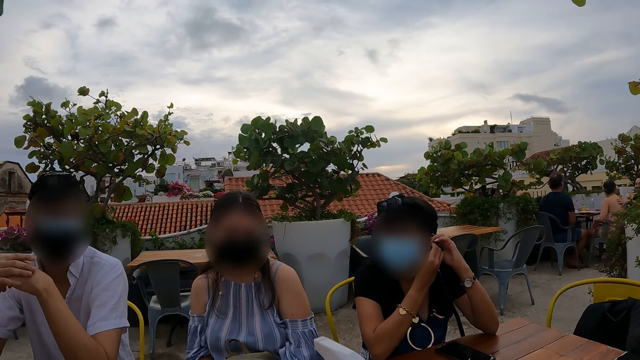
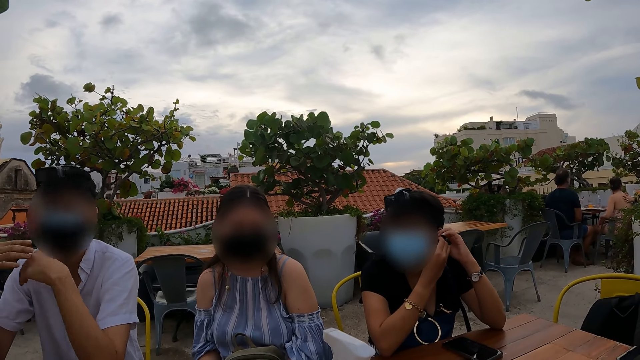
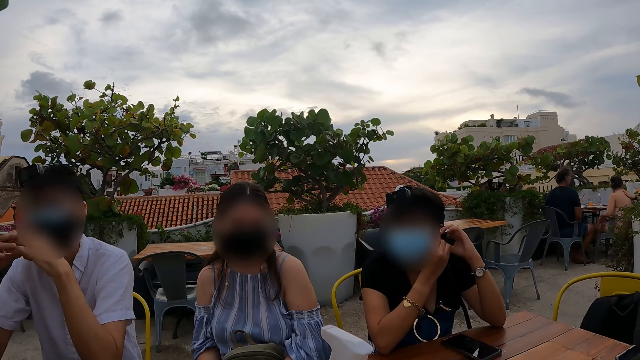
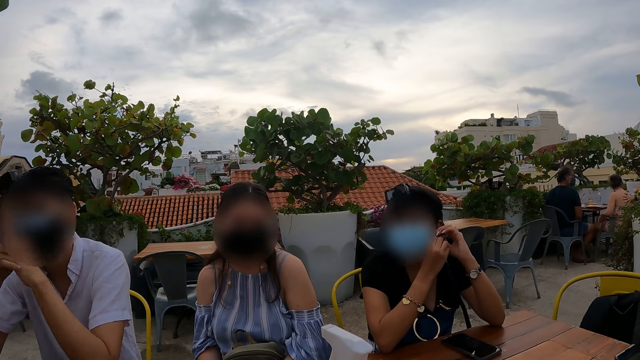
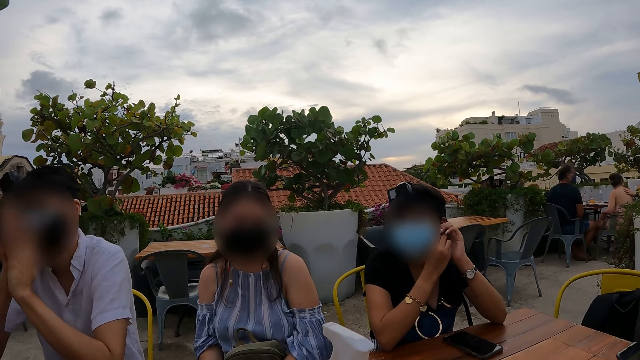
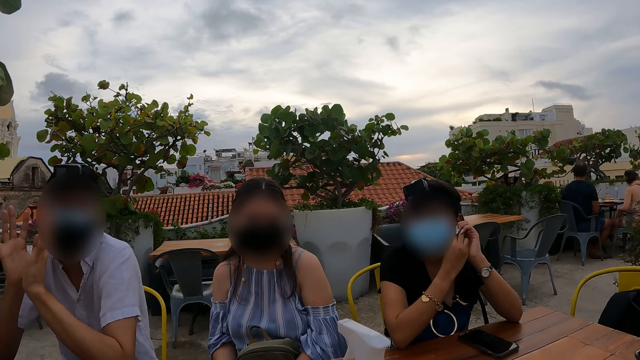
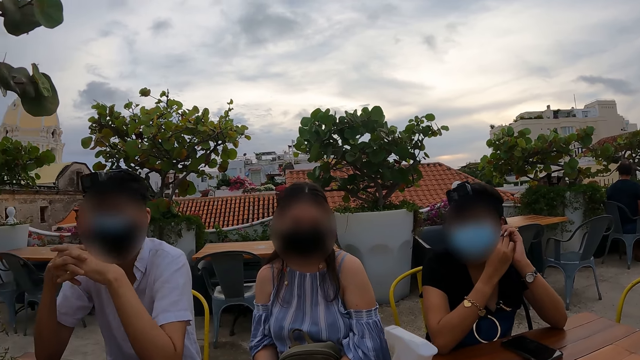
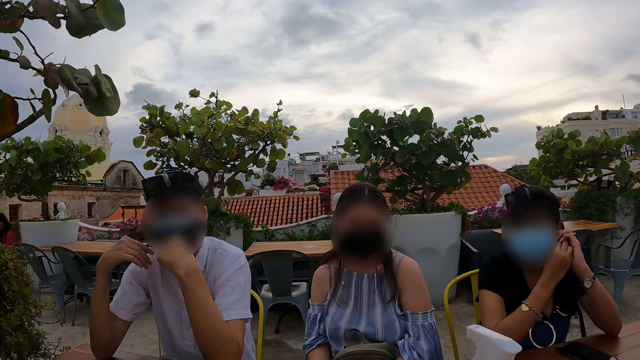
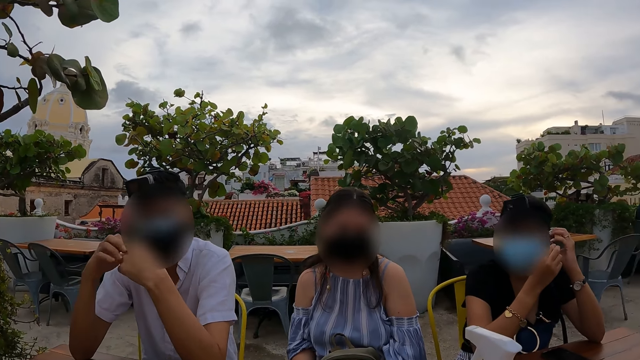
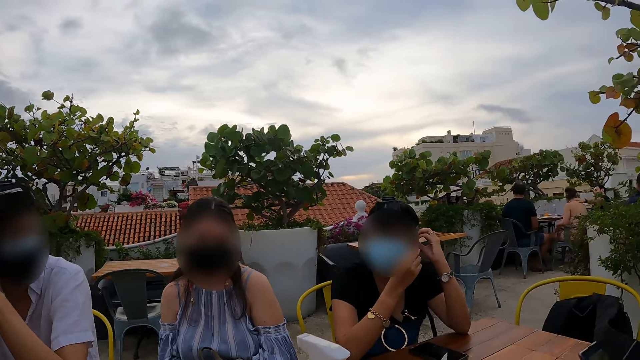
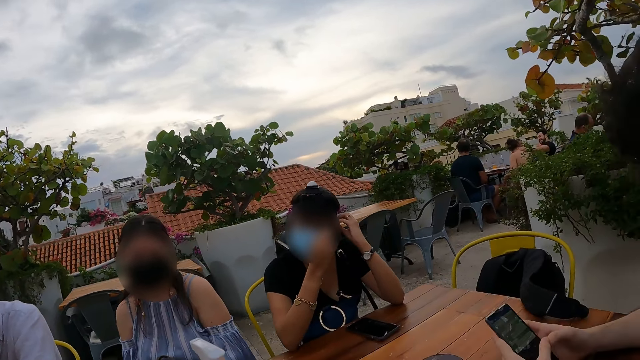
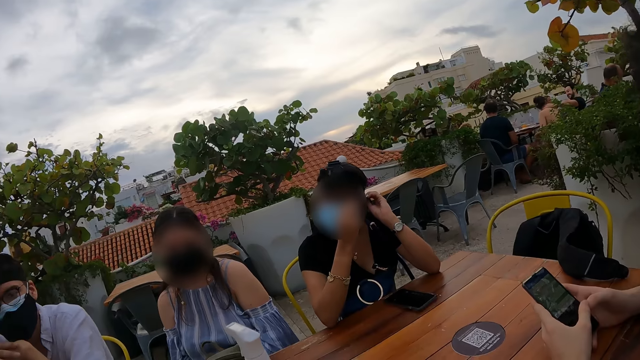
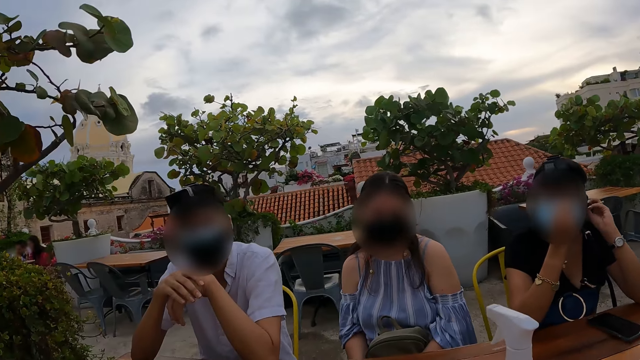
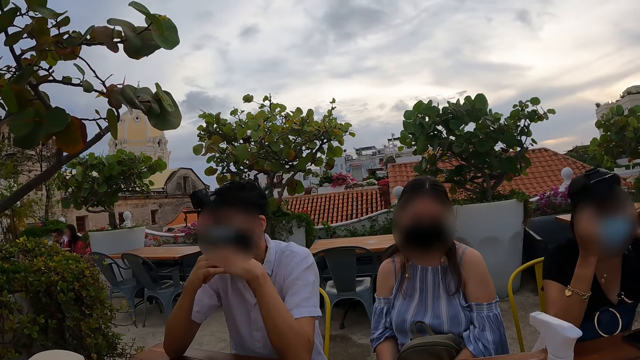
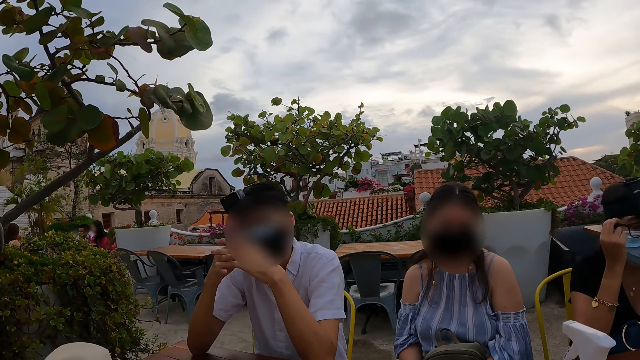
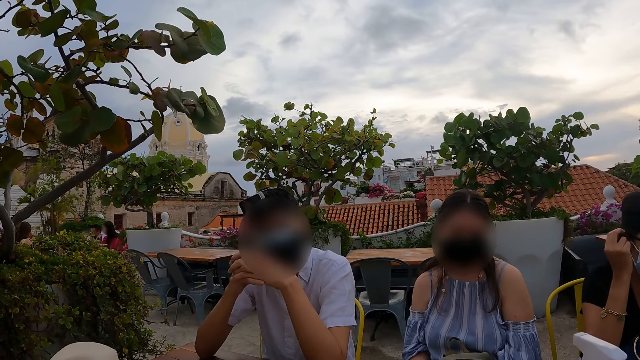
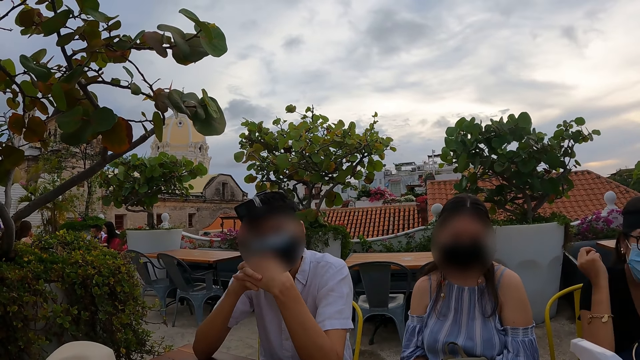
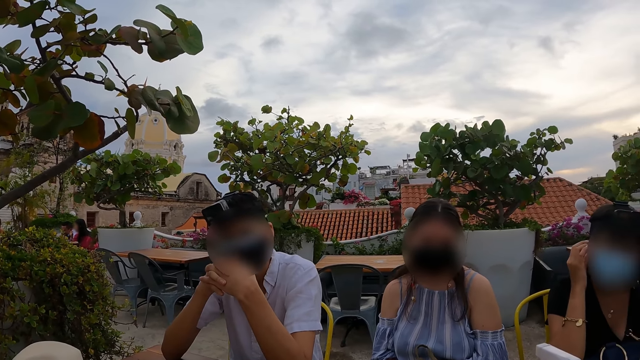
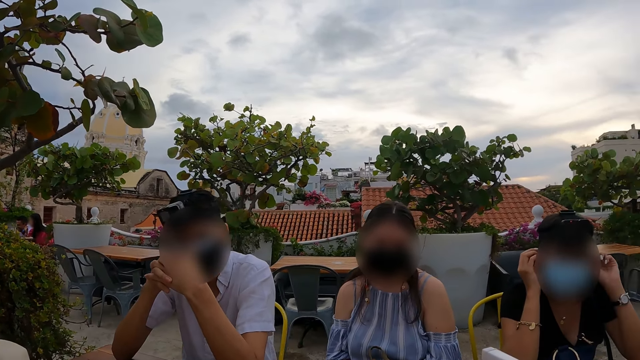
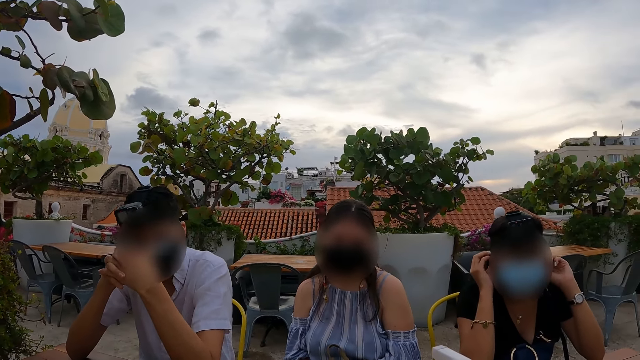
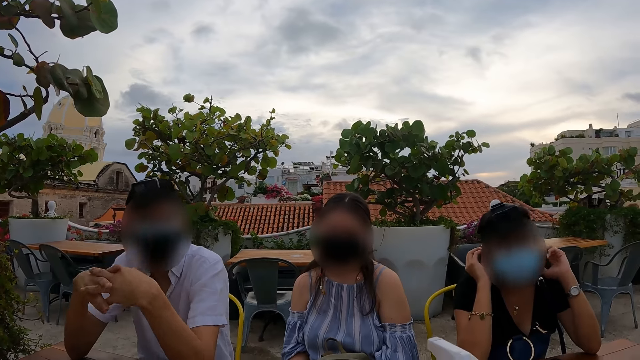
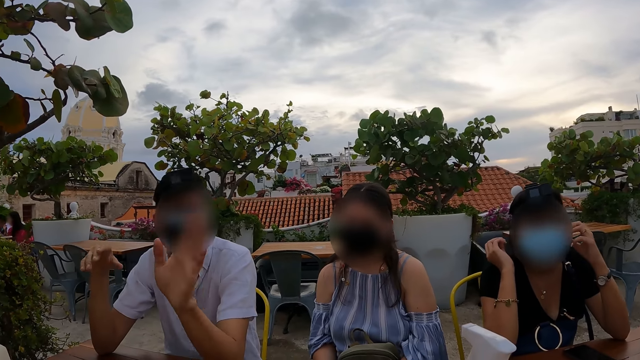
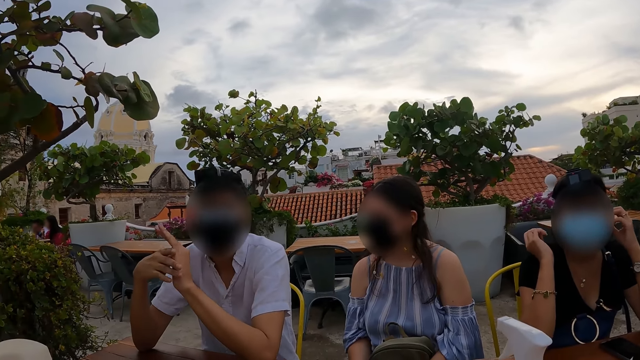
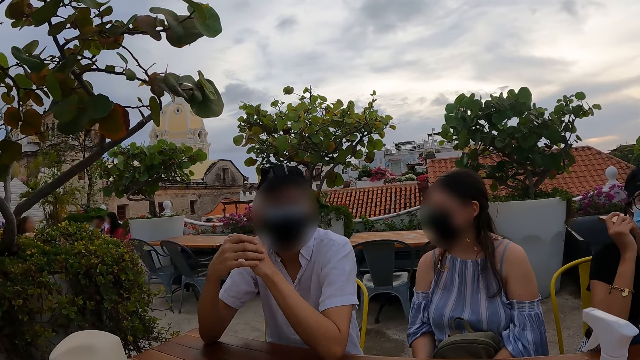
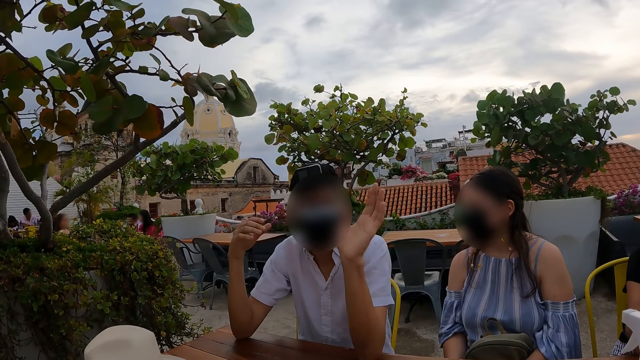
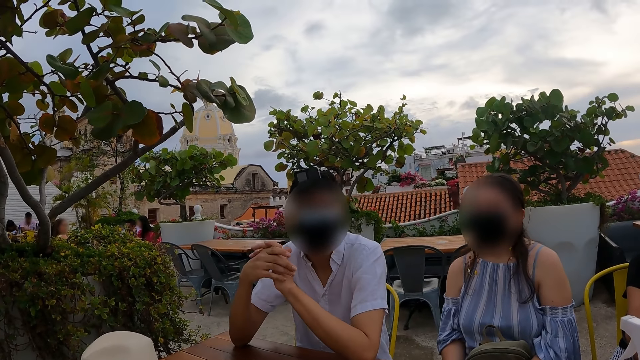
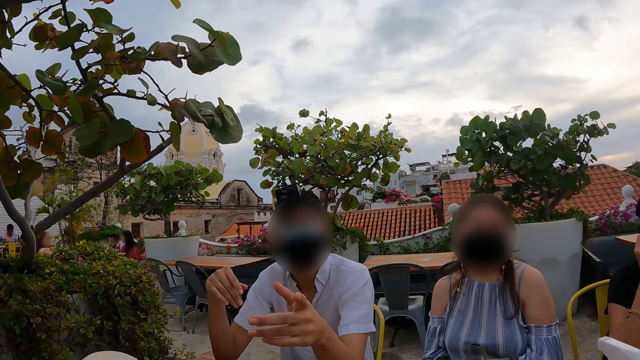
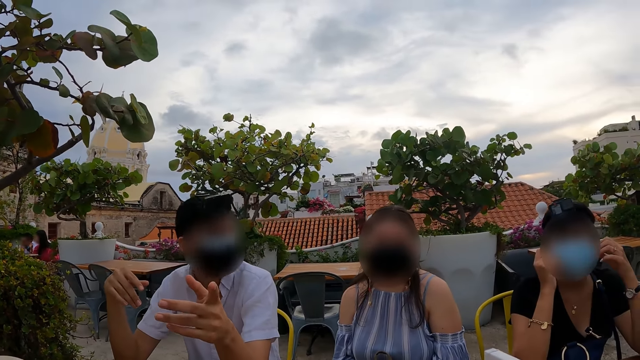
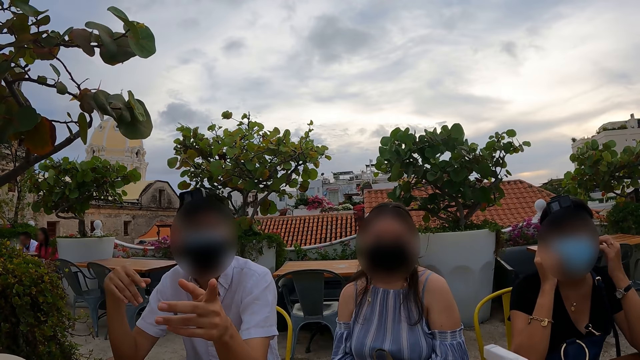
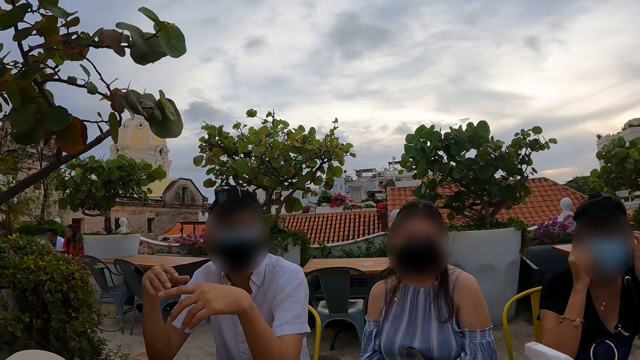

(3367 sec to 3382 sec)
A man operates a phone. Another man clasps his fingers, uses gestures and interacts with the camera wearer.

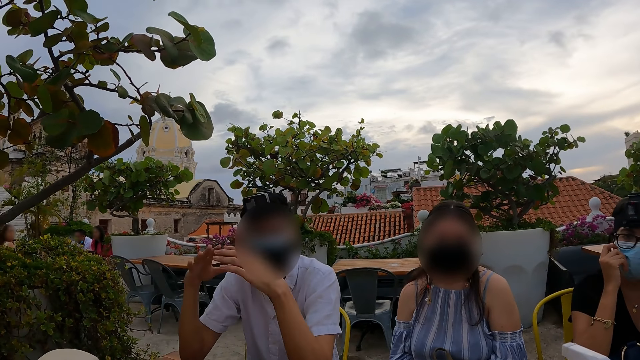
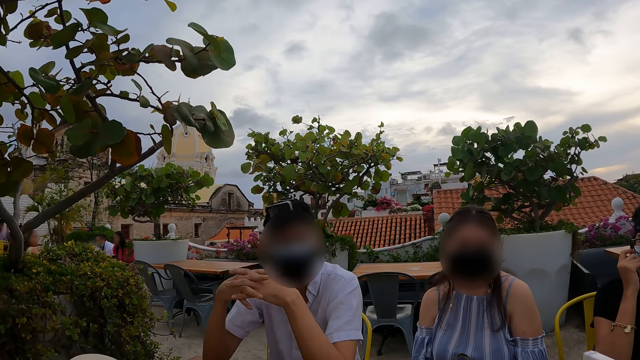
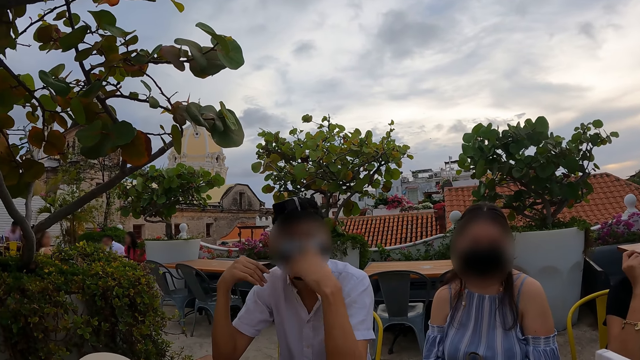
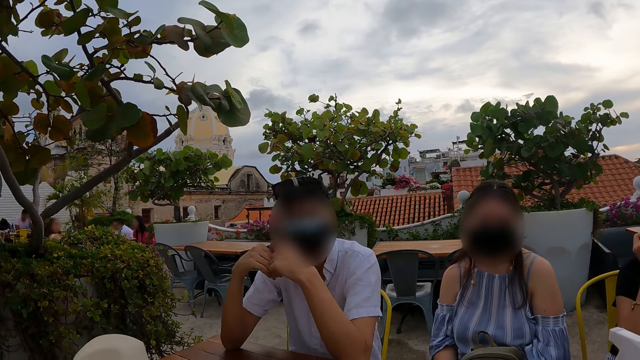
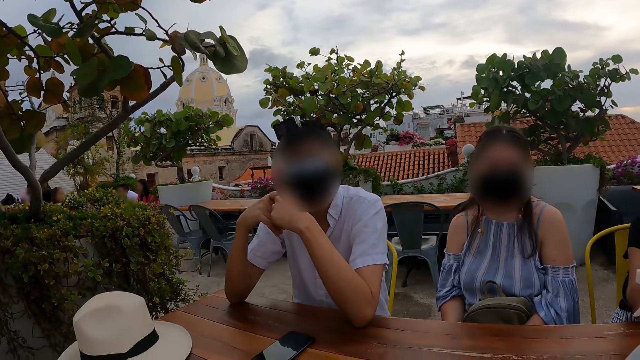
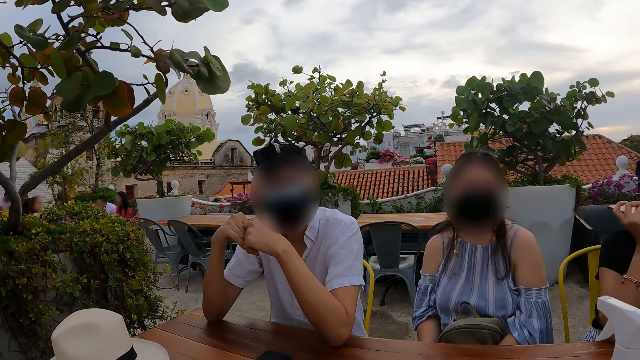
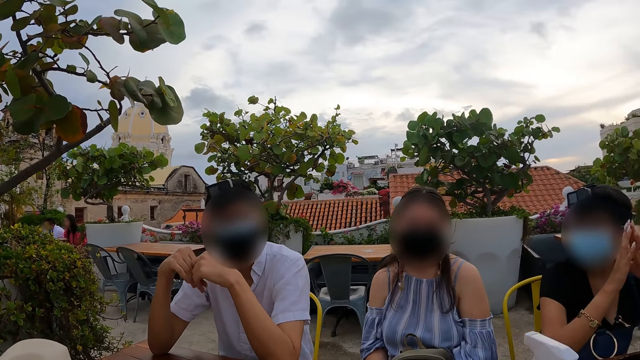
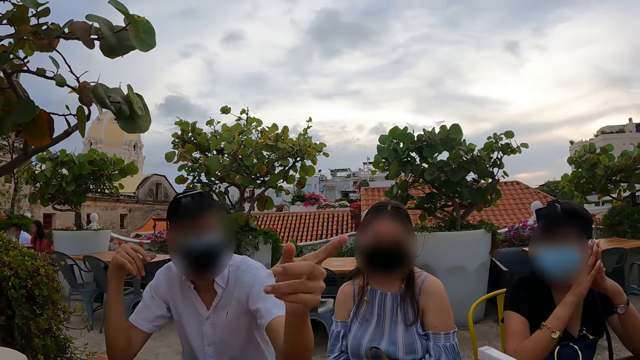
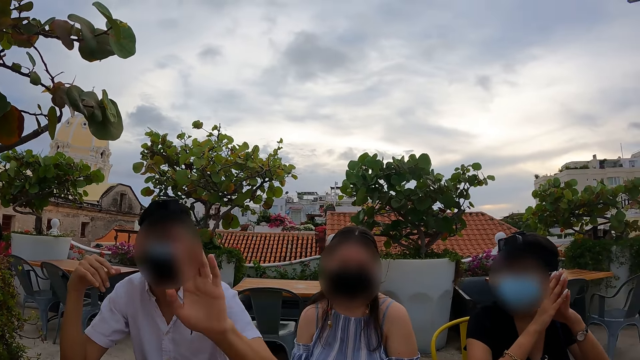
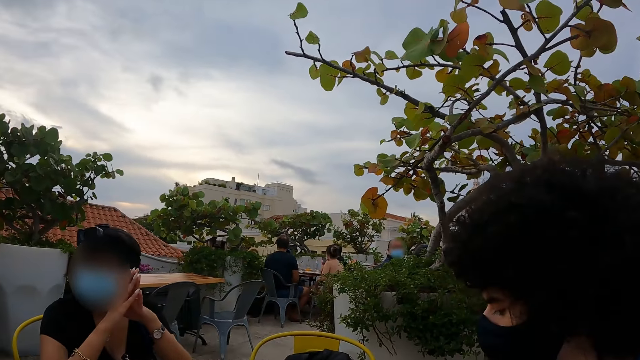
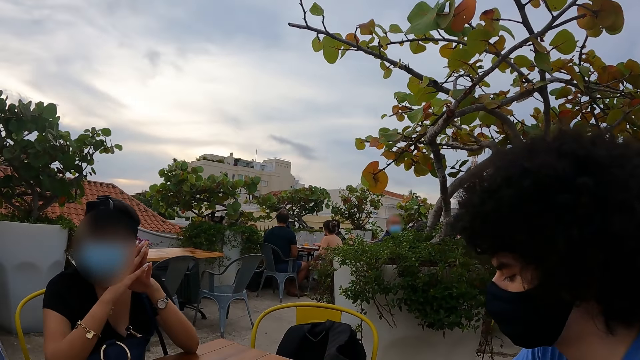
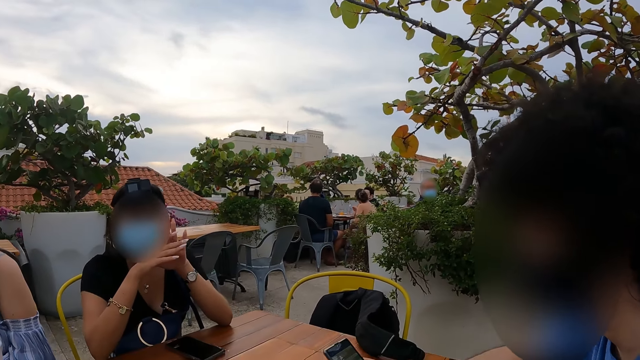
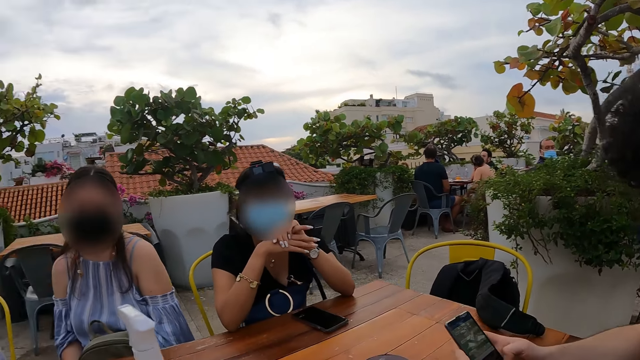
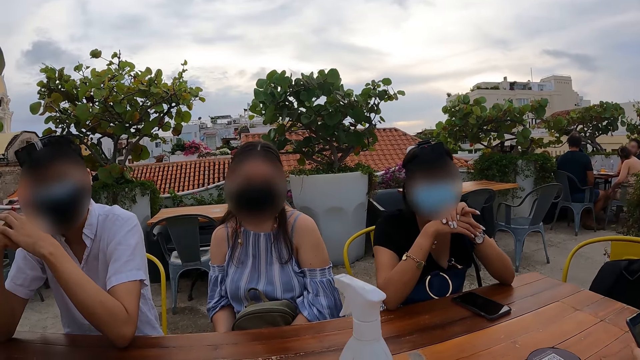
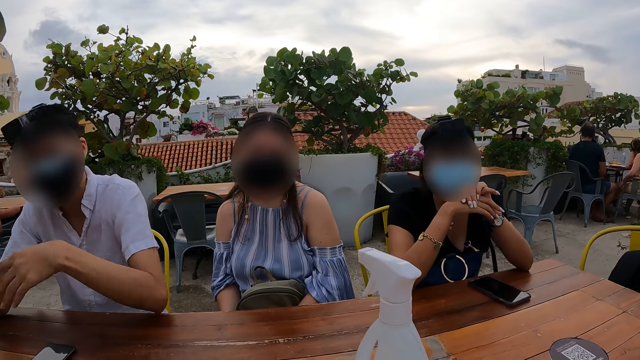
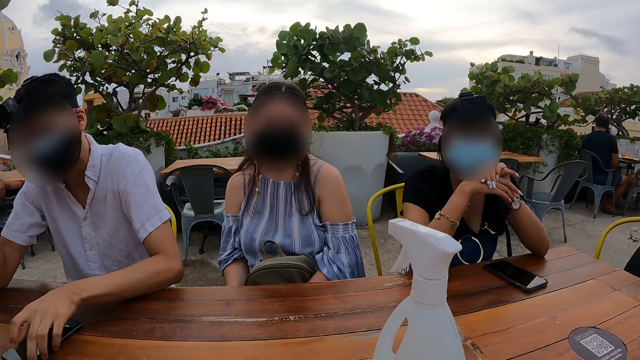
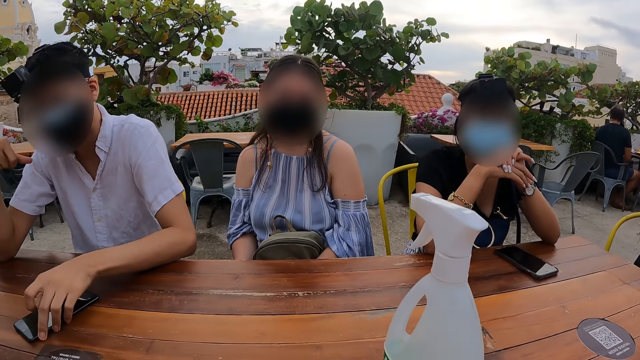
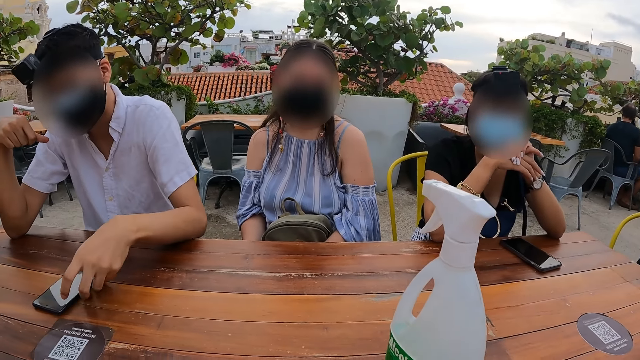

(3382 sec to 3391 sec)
A woman adjusts hands. A man operates a phone.
